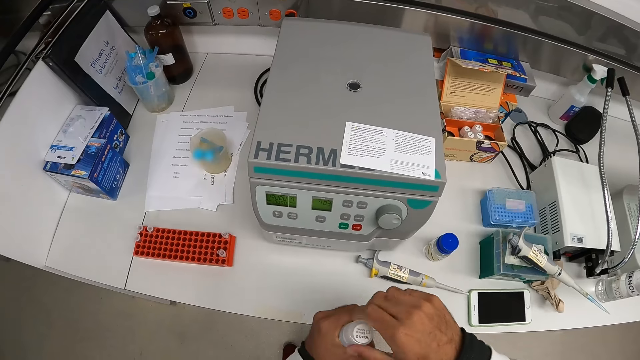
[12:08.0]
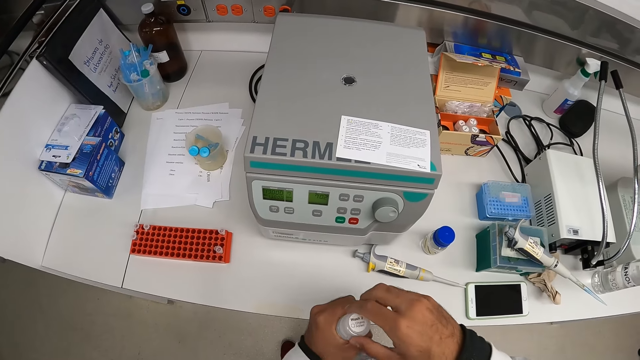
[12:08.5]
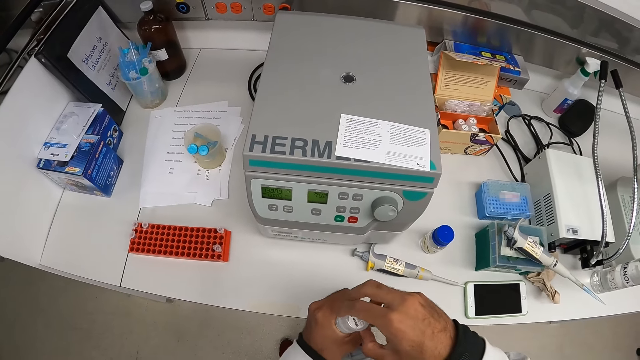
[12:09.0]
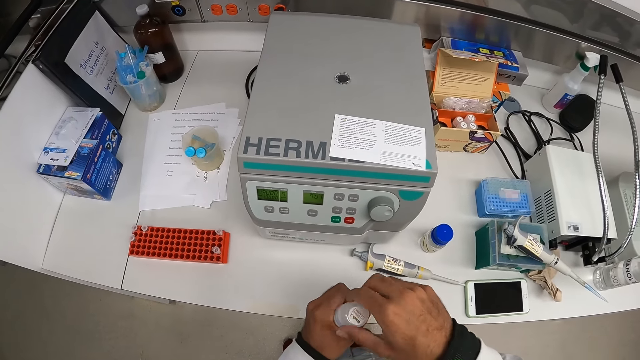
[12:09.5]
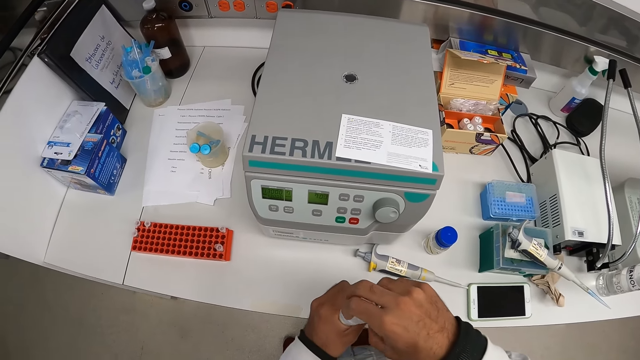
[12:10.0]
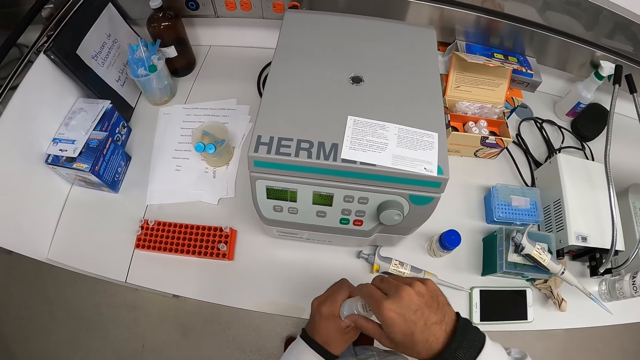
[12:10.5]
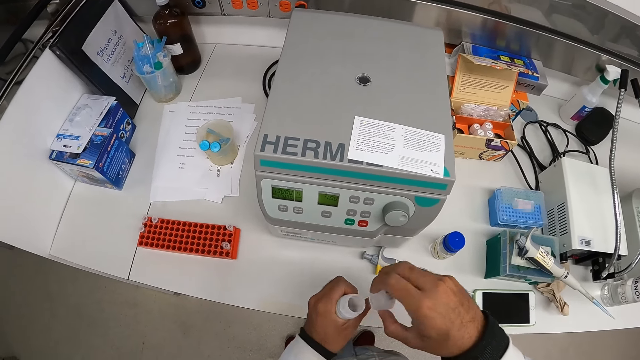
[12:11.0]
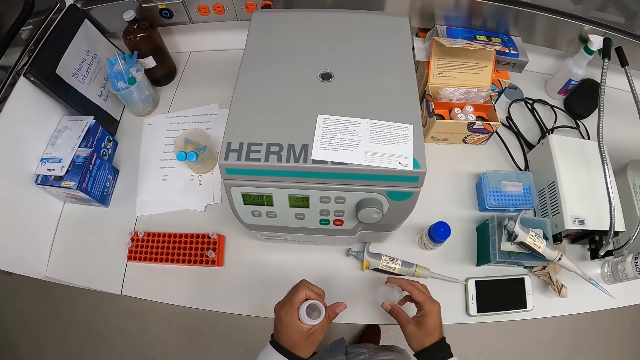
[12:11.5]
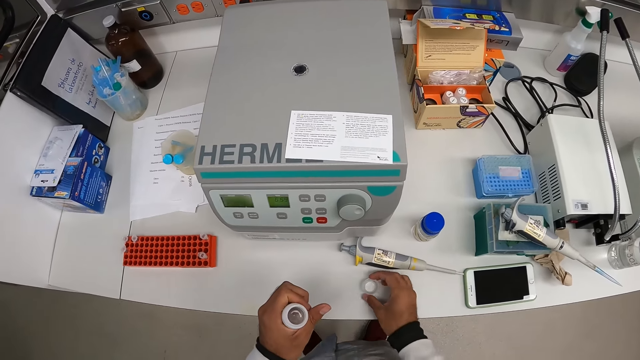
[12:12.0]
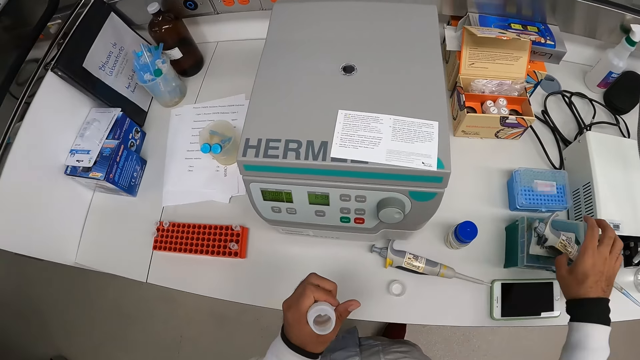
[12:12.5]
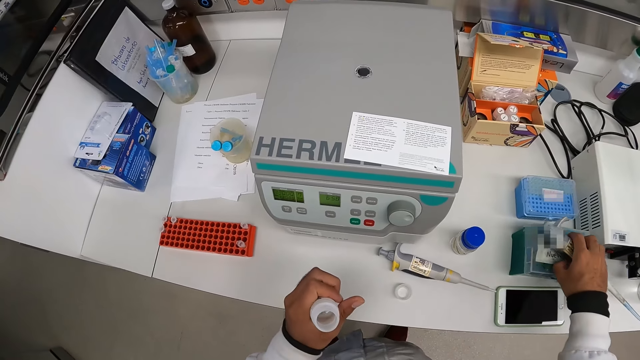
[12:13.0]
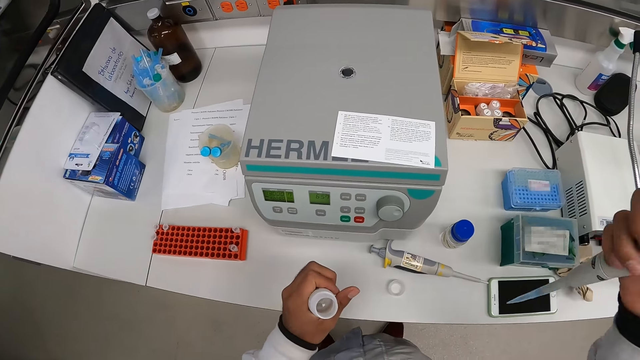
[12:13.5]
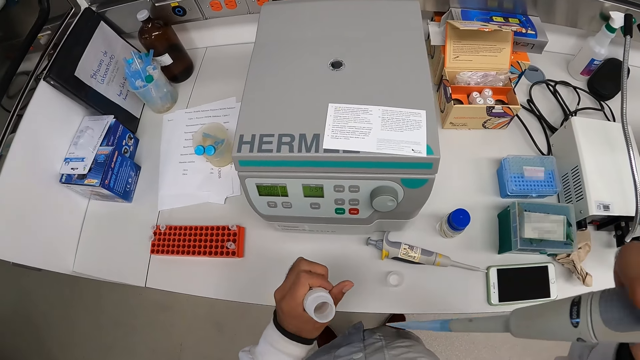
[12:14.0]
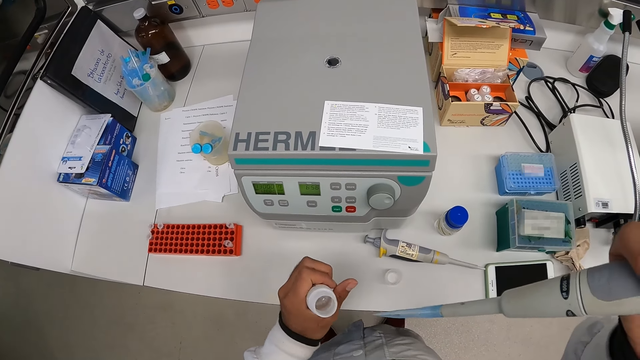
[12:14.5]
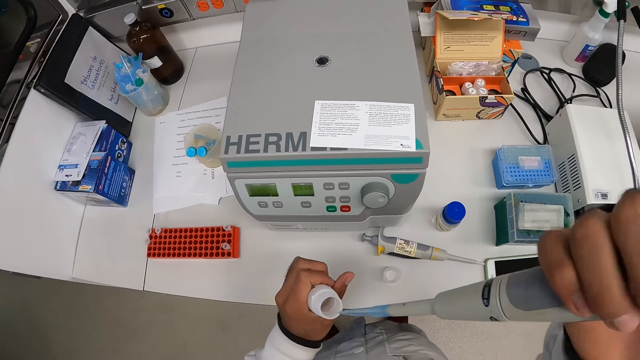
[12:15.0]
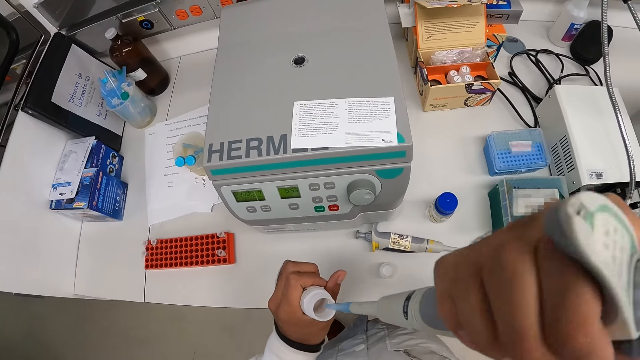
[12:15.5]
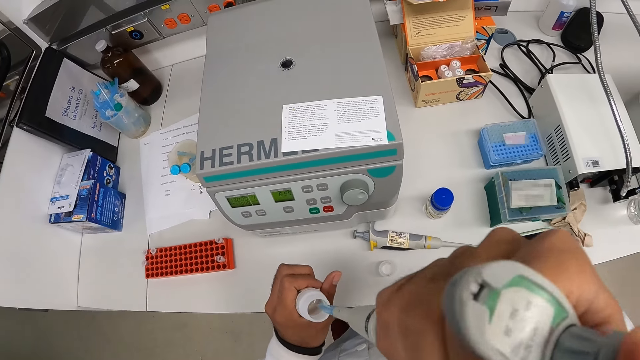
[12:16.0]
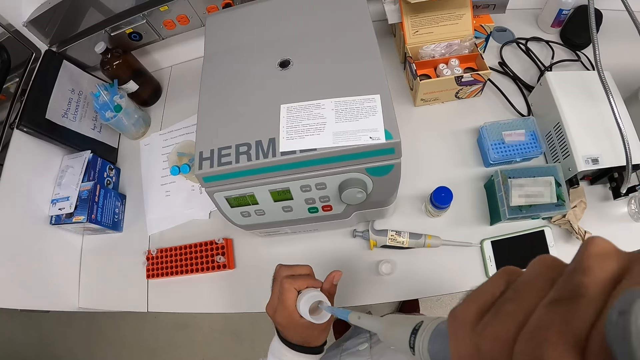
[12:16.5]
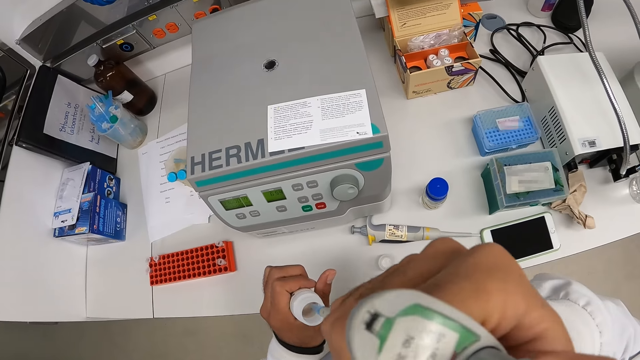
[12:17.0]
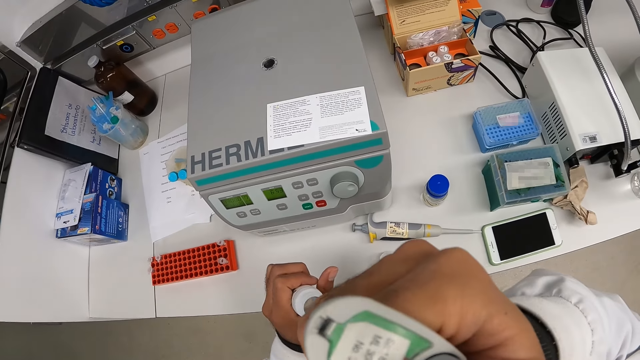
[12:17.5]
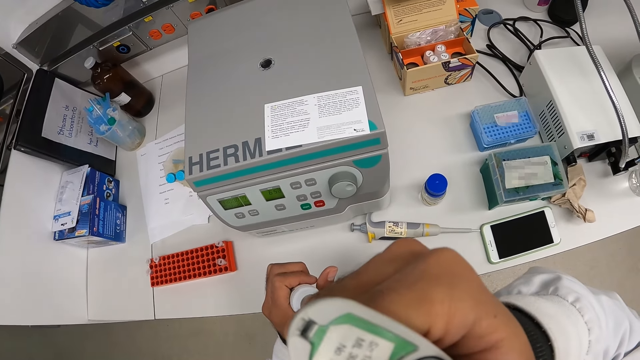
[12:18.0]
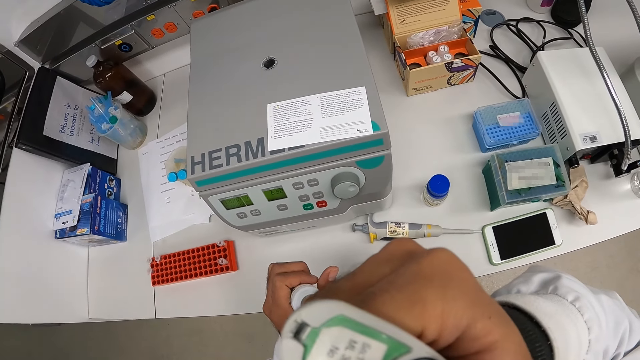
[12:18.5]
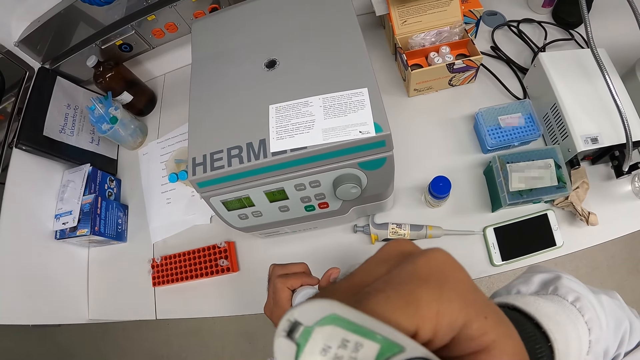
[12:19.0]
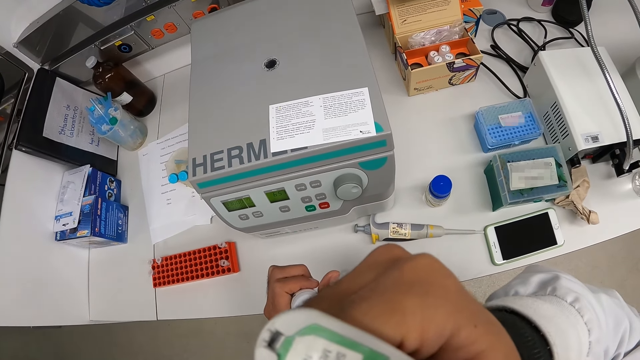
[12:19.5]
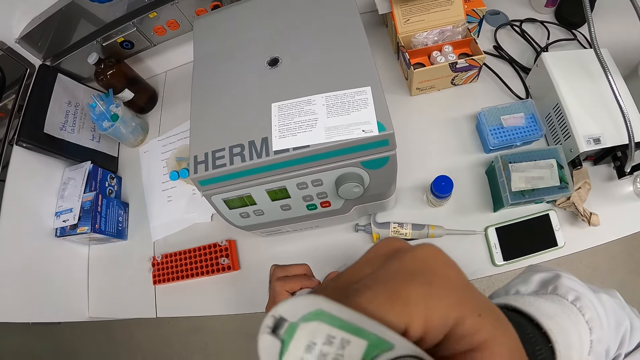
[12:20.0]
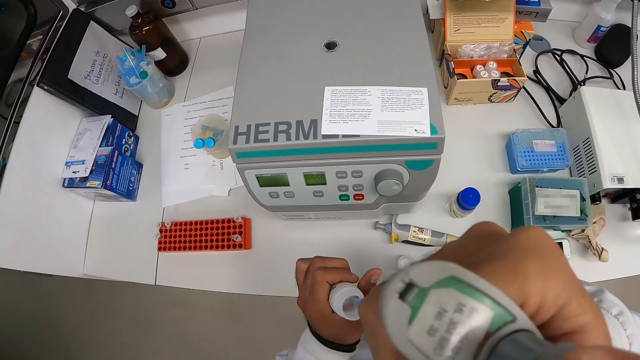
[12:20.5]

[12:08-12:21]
The camera wearer drops the cover of the container or bottle on the table with his right hand. He picks the dropper or syringe from the container on the table with his right hand. He dips the dropper in his right hand into the container in his left hand. He siphons something from the bottle with the syringe.

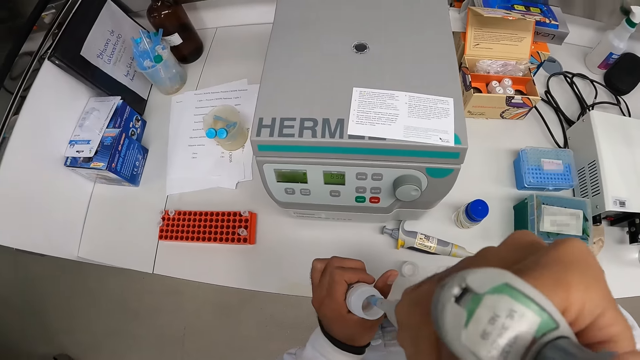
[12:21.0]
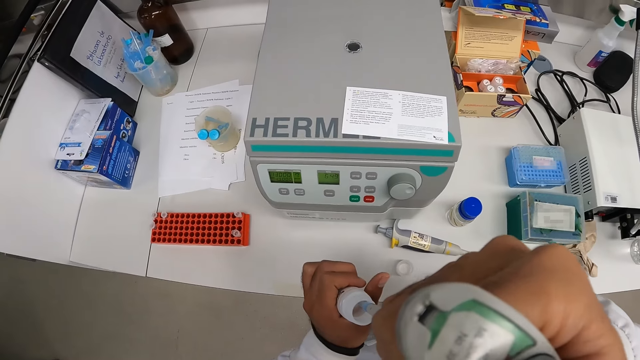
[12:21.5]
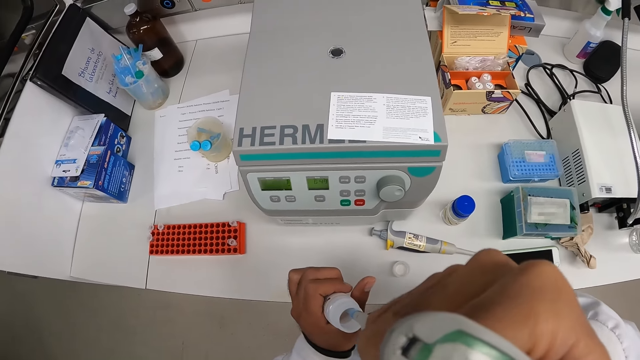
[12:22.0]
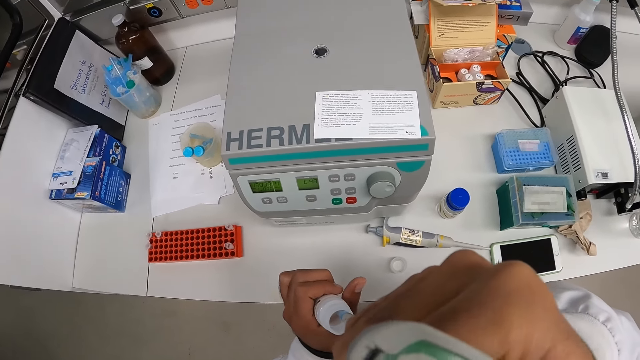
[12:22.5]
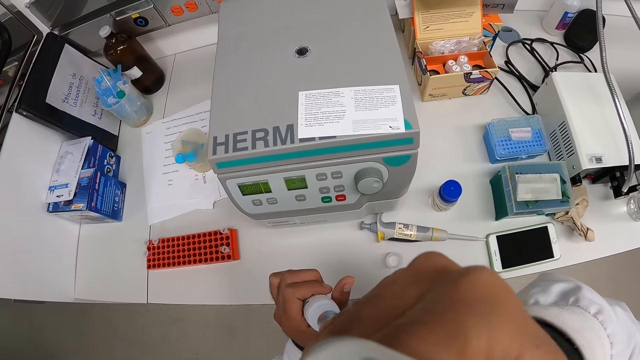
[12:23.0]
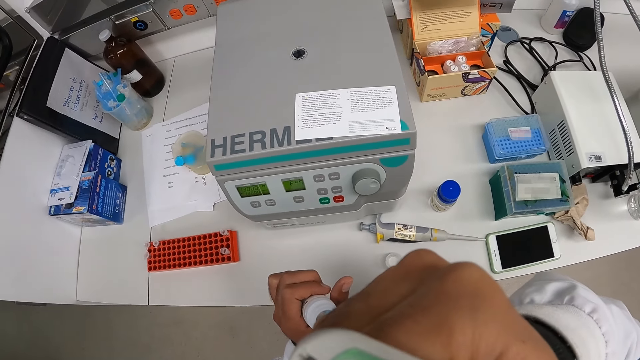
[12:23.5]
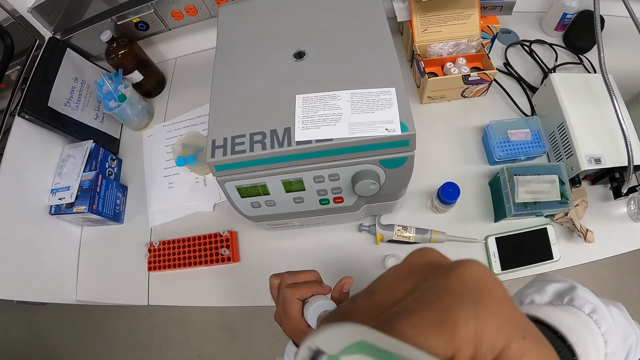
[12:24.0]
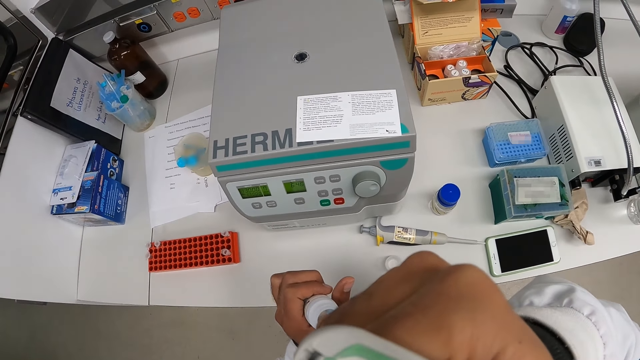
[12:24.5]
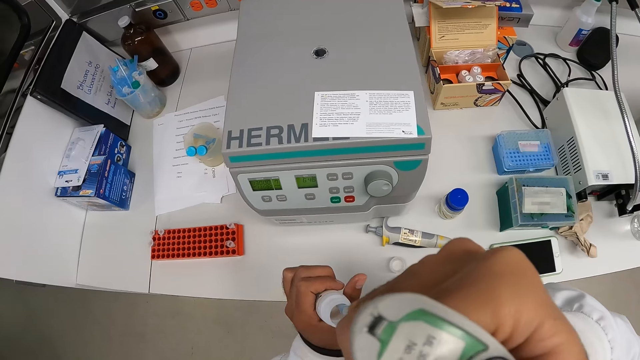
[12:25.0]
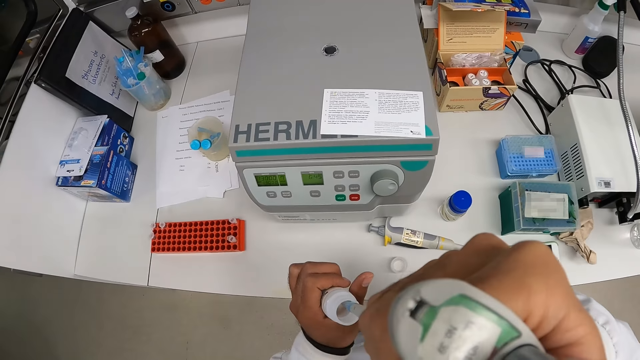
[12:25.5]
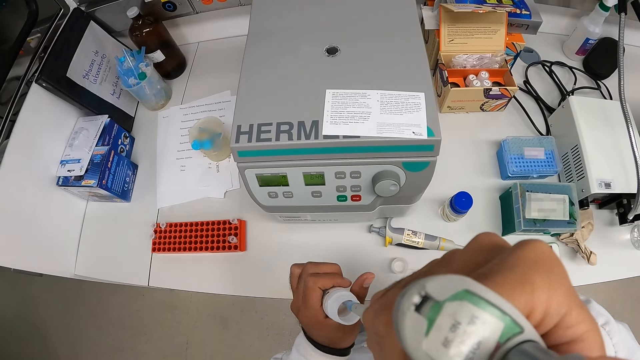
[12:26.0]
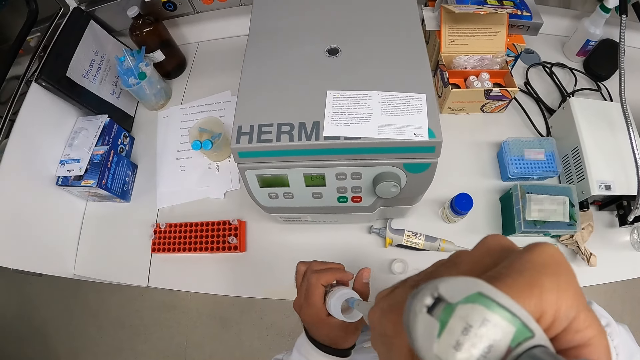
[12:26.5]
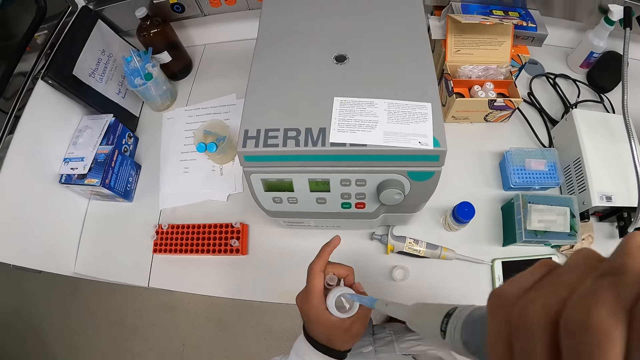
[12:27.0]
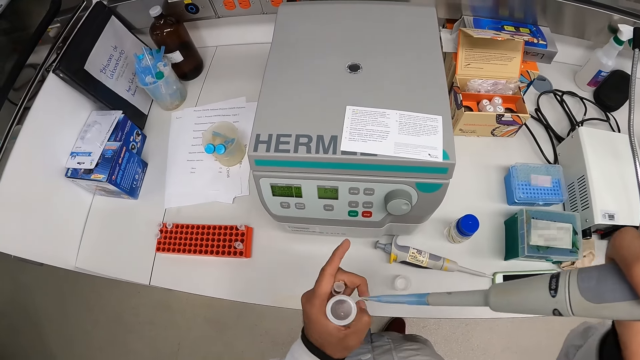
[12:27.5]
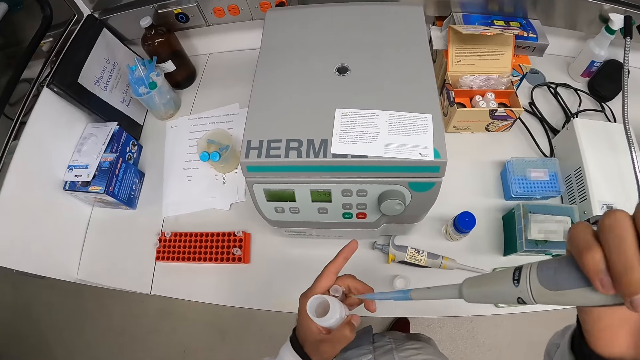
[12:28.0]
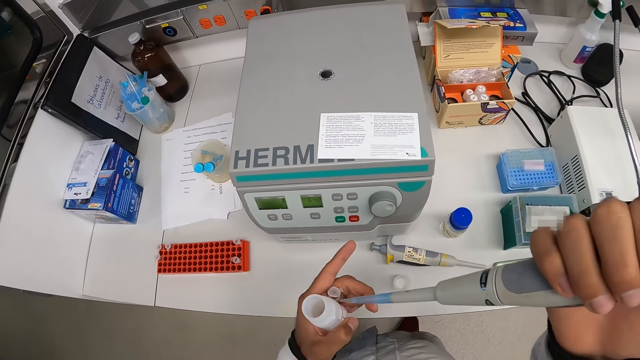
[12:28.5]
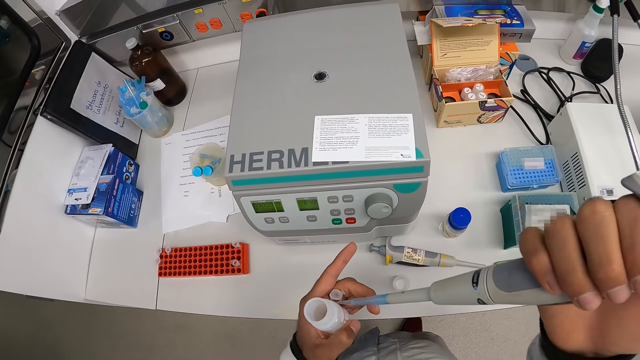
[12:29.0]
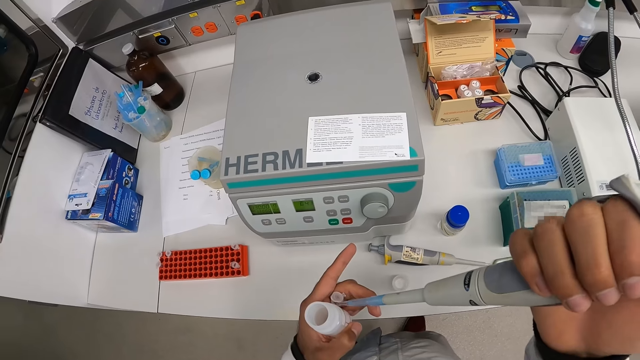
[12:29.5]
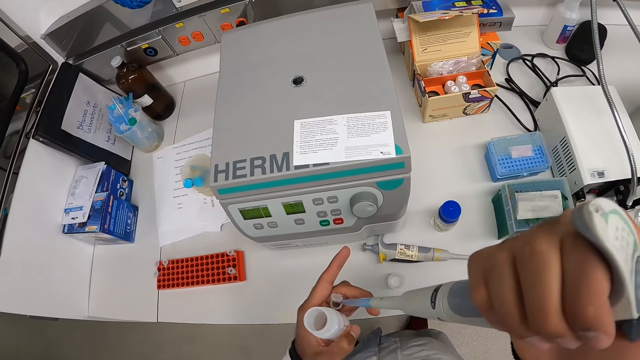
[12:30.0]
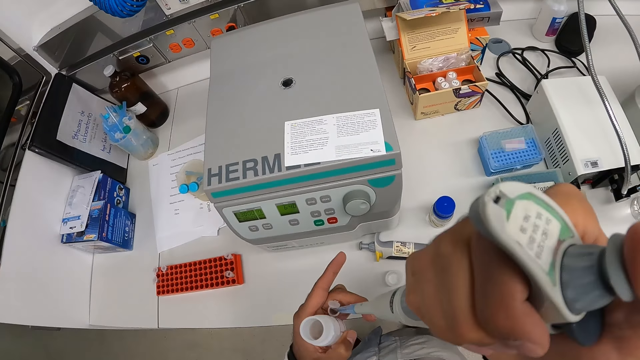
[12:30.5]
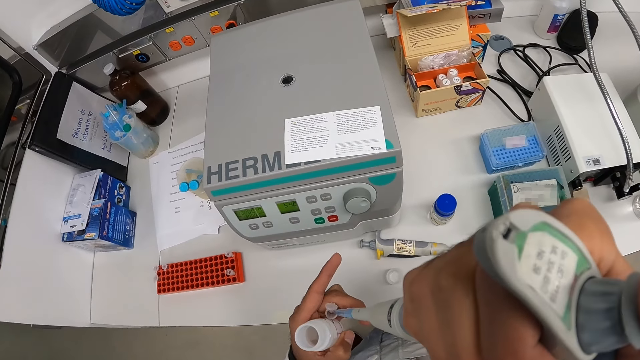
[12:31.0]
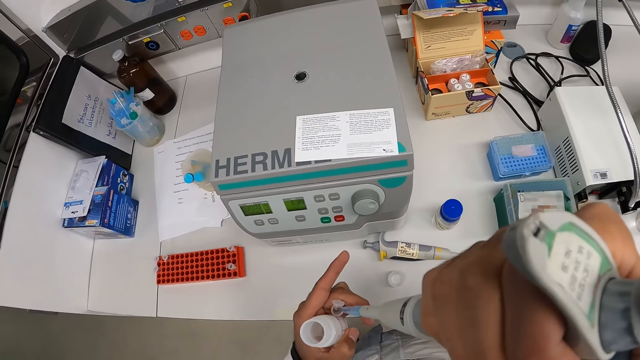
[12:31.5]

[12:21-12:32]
The camera wearer dips the dropper in his right hand into the vial or test tube in his left hand. He adds something in the test tube.
